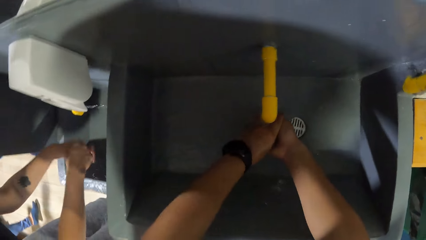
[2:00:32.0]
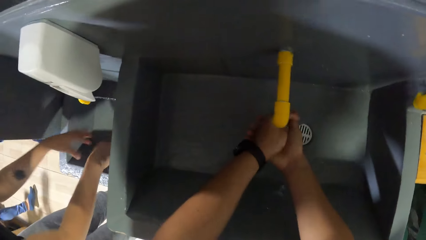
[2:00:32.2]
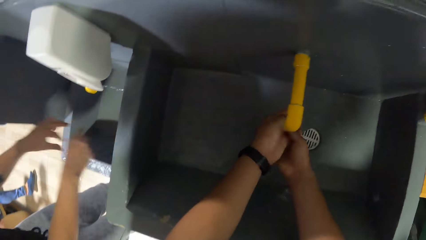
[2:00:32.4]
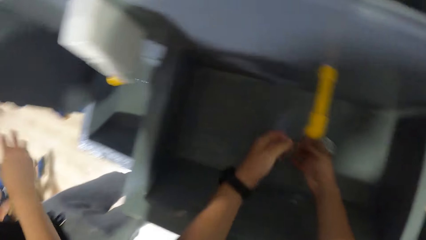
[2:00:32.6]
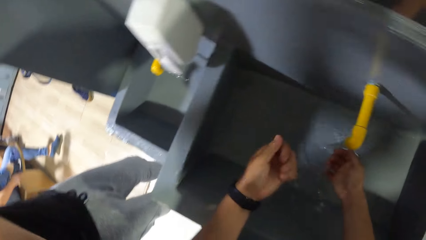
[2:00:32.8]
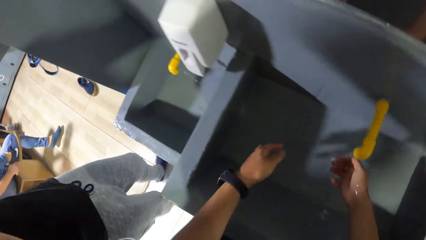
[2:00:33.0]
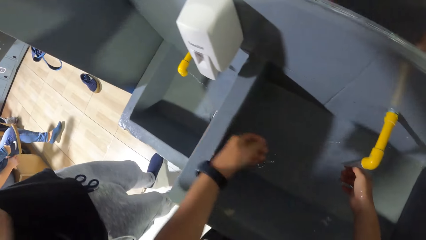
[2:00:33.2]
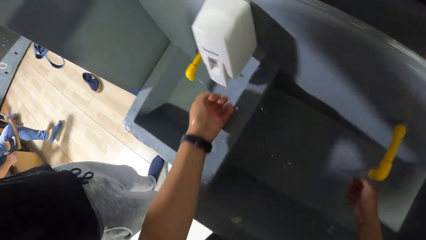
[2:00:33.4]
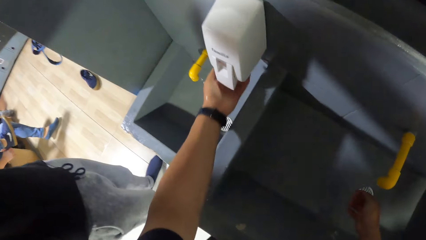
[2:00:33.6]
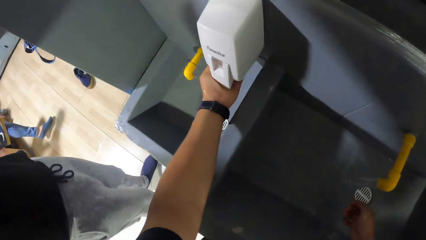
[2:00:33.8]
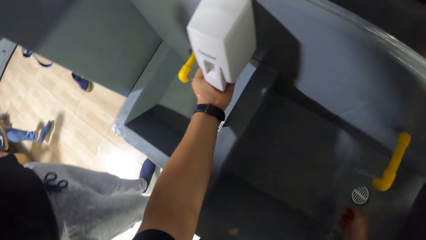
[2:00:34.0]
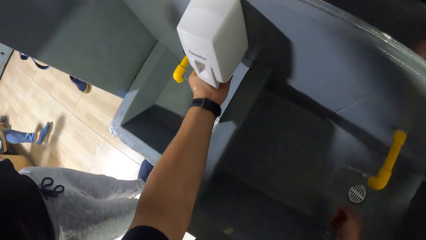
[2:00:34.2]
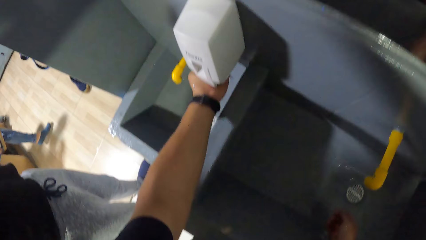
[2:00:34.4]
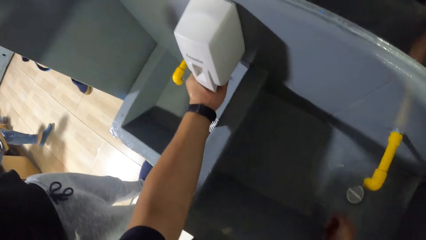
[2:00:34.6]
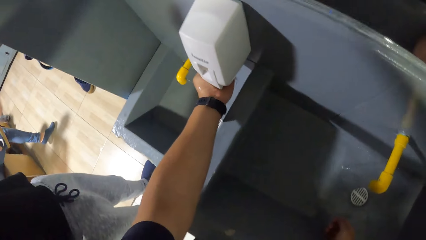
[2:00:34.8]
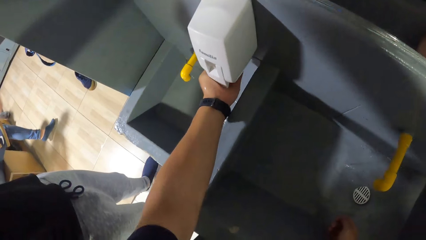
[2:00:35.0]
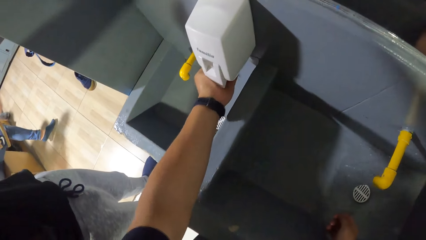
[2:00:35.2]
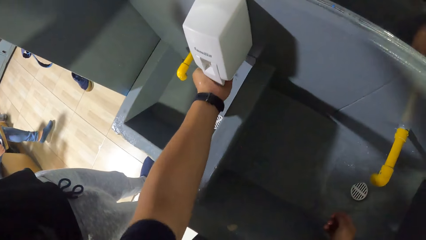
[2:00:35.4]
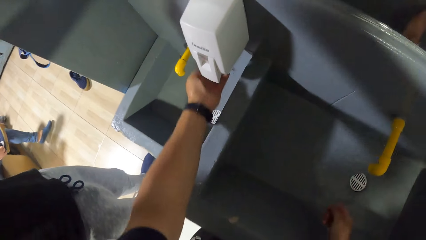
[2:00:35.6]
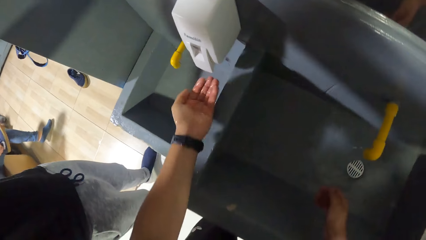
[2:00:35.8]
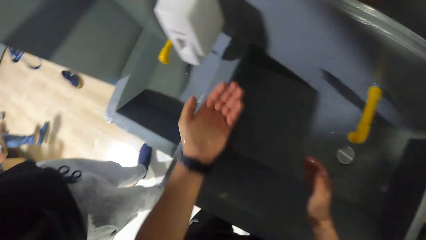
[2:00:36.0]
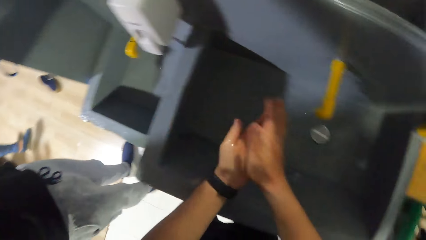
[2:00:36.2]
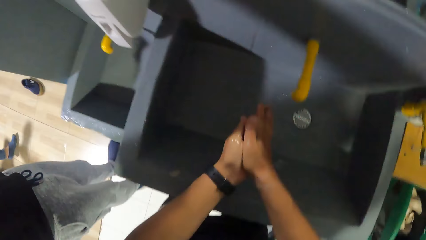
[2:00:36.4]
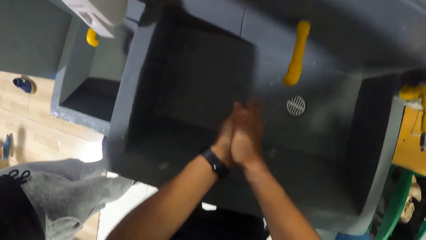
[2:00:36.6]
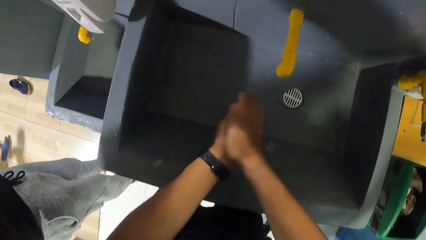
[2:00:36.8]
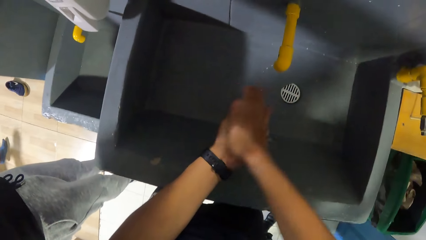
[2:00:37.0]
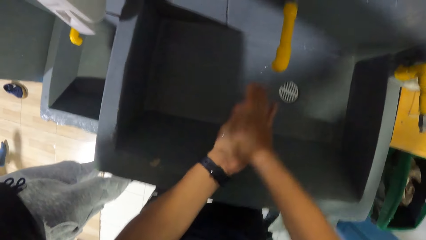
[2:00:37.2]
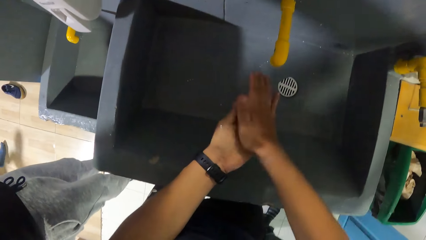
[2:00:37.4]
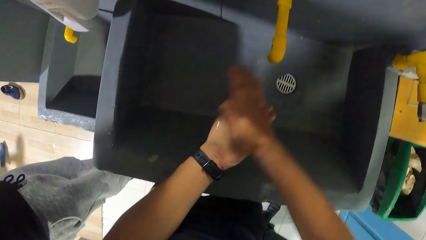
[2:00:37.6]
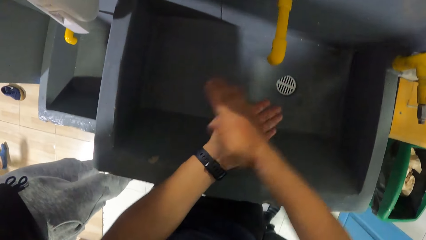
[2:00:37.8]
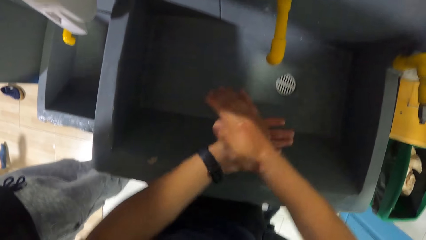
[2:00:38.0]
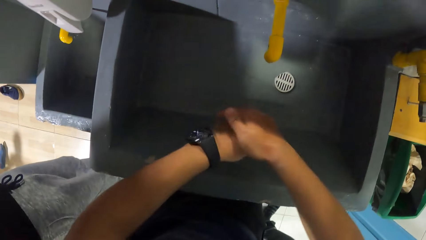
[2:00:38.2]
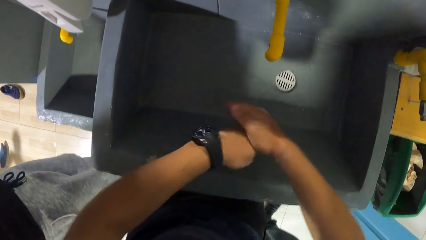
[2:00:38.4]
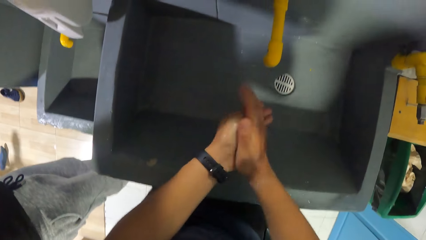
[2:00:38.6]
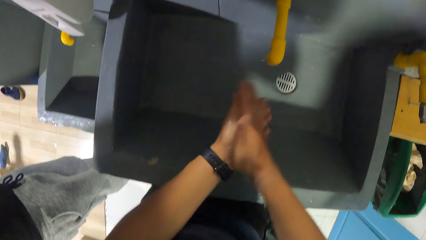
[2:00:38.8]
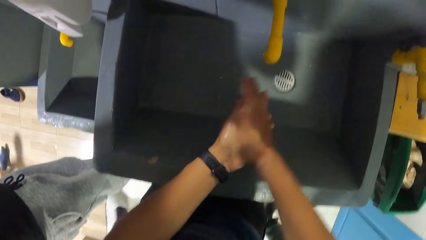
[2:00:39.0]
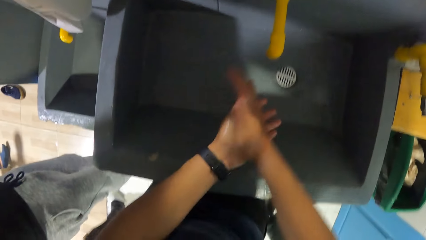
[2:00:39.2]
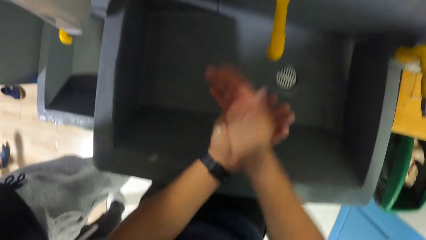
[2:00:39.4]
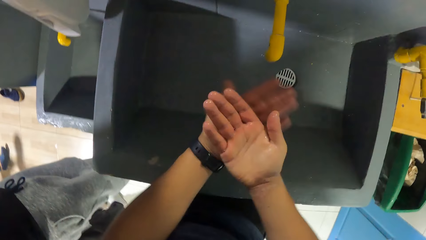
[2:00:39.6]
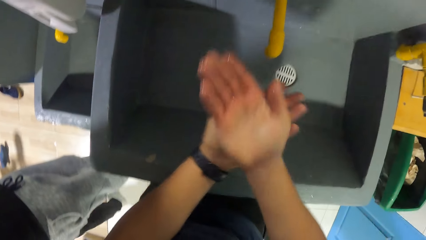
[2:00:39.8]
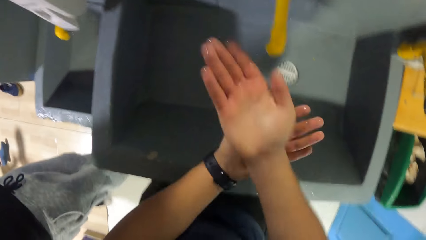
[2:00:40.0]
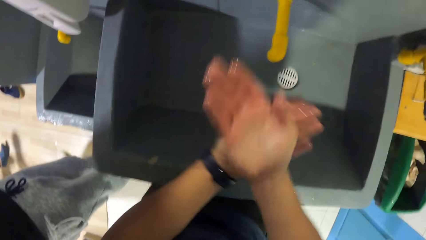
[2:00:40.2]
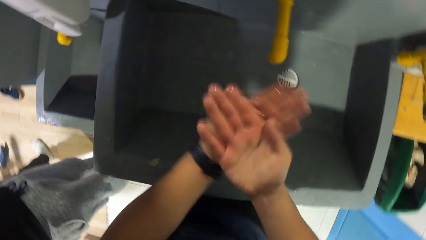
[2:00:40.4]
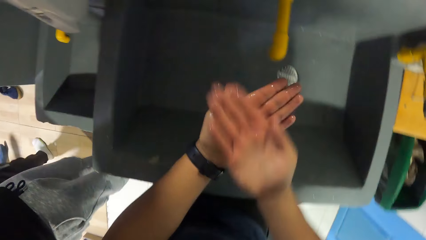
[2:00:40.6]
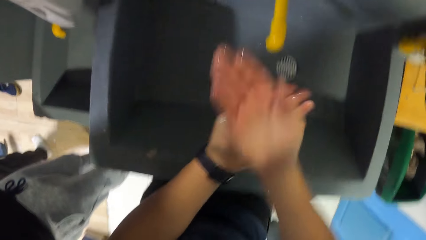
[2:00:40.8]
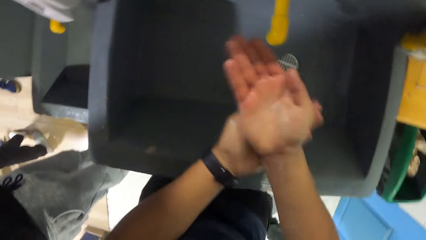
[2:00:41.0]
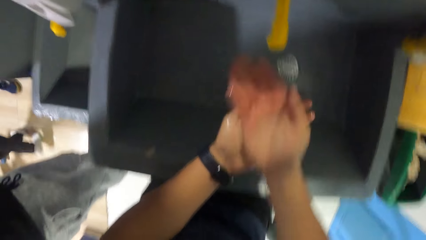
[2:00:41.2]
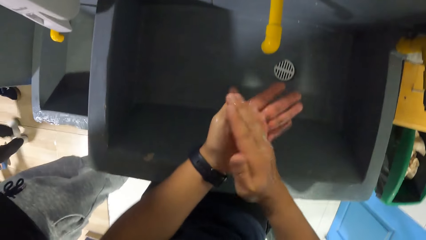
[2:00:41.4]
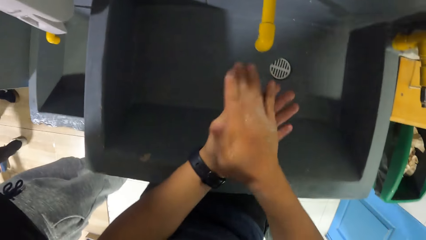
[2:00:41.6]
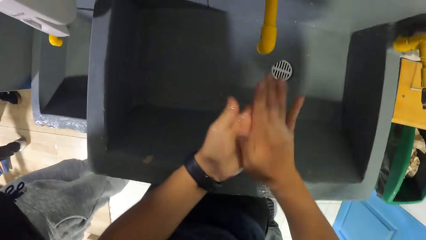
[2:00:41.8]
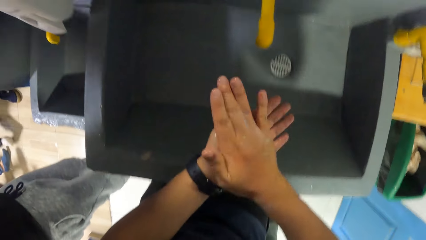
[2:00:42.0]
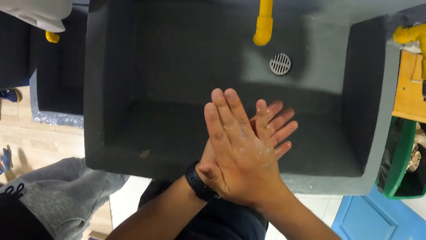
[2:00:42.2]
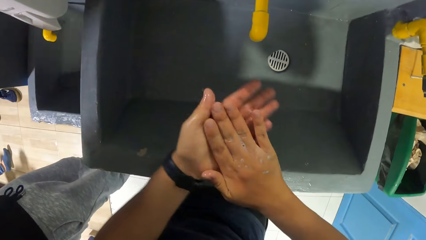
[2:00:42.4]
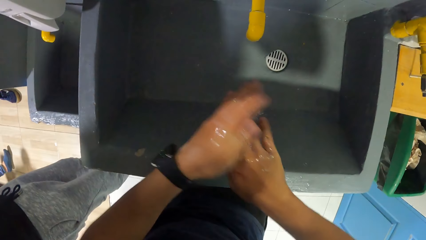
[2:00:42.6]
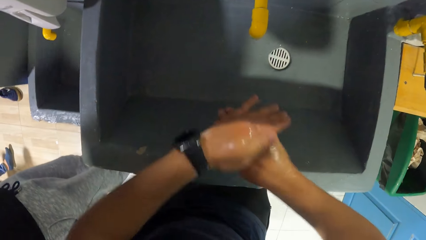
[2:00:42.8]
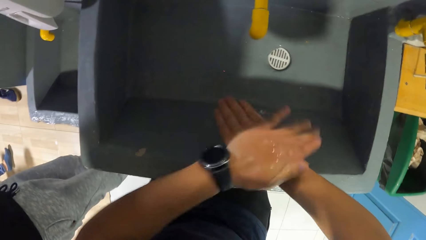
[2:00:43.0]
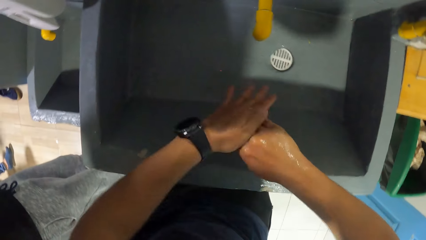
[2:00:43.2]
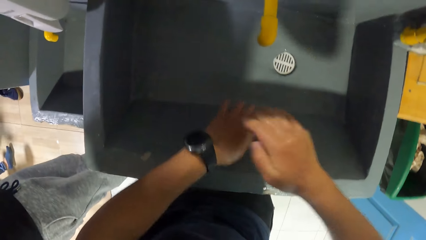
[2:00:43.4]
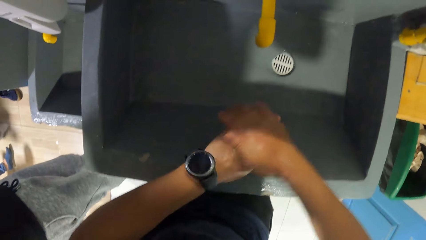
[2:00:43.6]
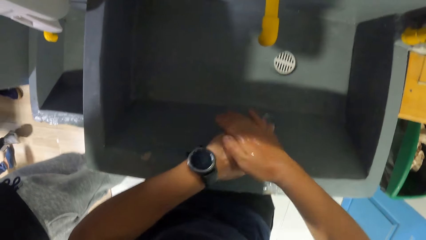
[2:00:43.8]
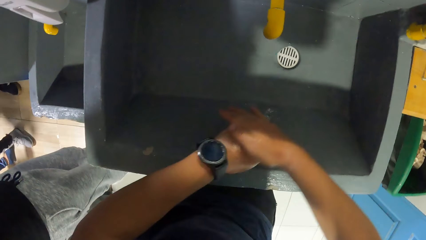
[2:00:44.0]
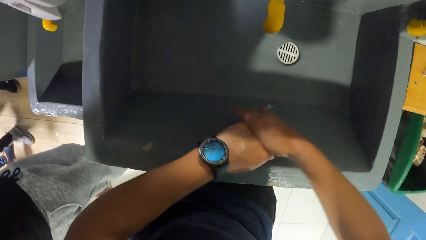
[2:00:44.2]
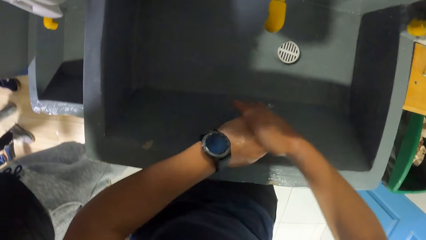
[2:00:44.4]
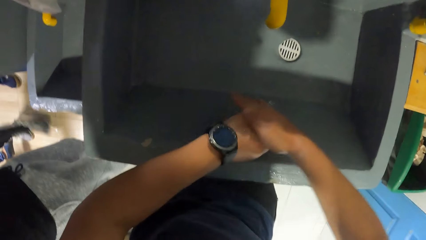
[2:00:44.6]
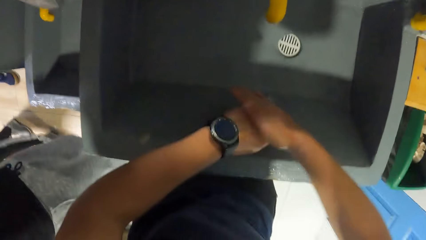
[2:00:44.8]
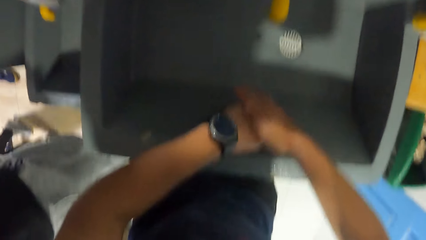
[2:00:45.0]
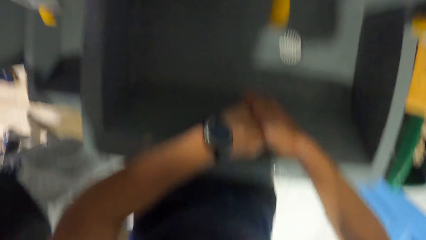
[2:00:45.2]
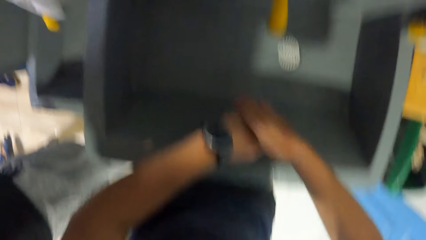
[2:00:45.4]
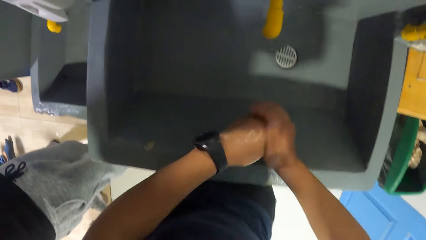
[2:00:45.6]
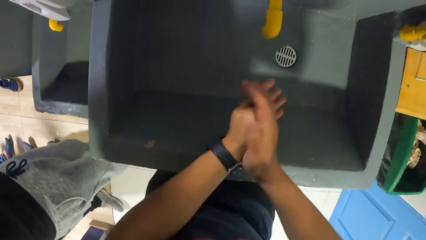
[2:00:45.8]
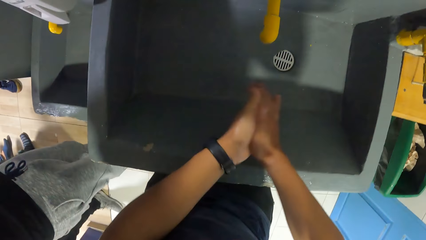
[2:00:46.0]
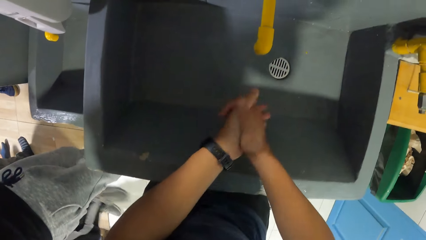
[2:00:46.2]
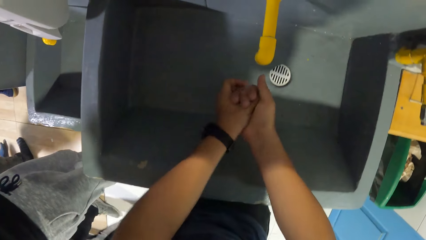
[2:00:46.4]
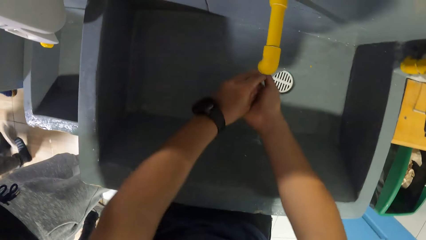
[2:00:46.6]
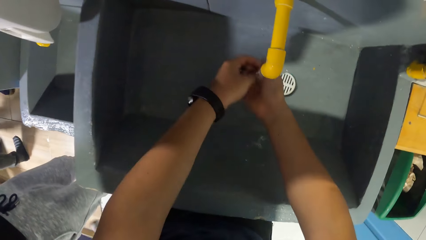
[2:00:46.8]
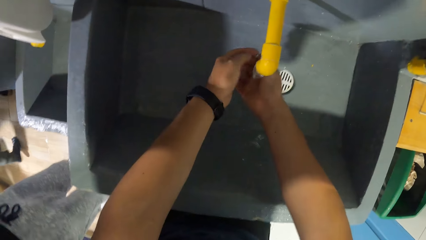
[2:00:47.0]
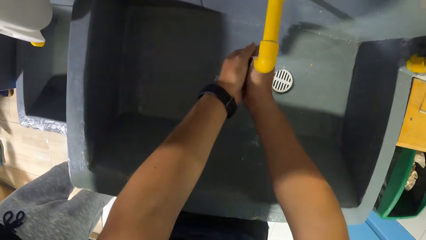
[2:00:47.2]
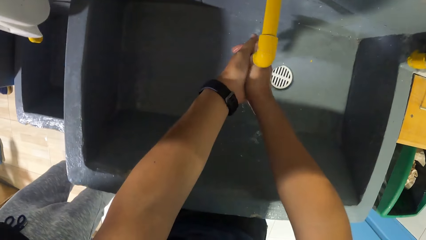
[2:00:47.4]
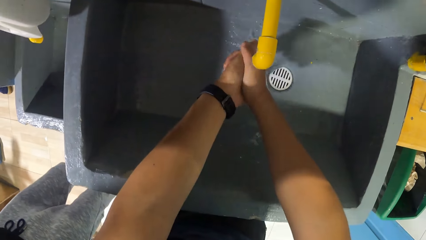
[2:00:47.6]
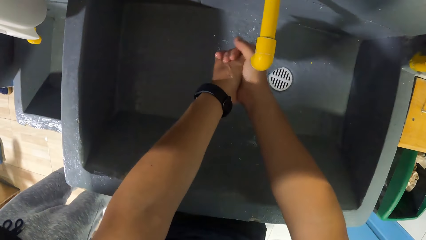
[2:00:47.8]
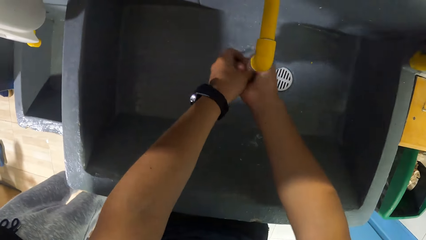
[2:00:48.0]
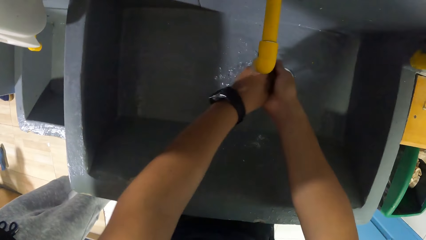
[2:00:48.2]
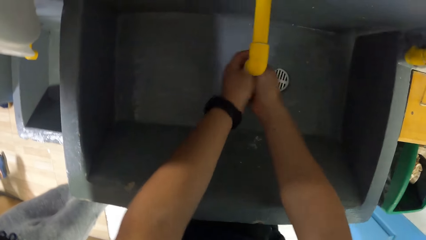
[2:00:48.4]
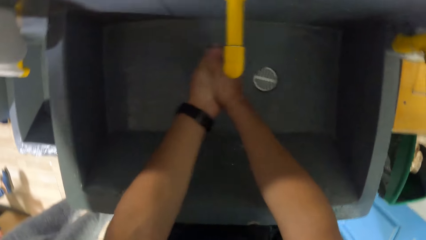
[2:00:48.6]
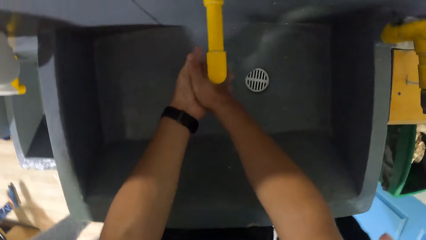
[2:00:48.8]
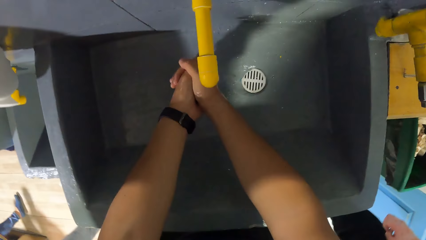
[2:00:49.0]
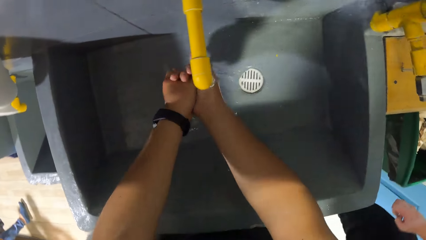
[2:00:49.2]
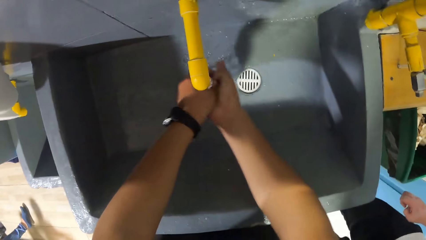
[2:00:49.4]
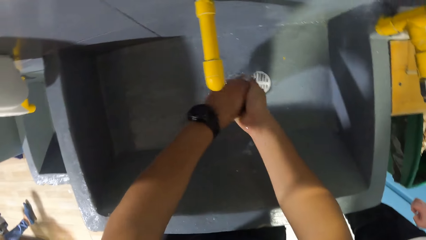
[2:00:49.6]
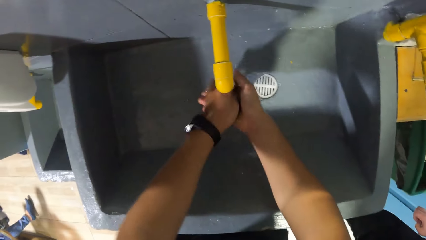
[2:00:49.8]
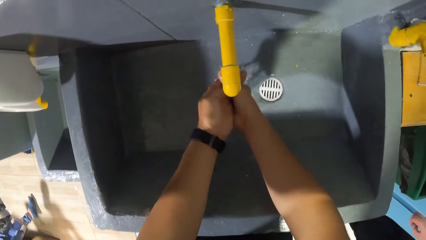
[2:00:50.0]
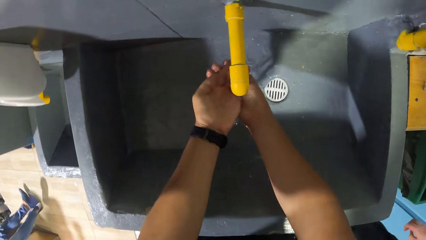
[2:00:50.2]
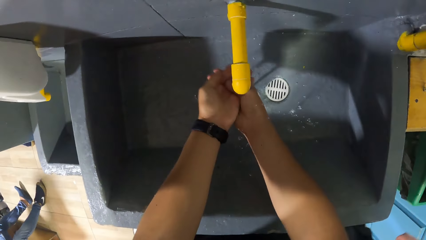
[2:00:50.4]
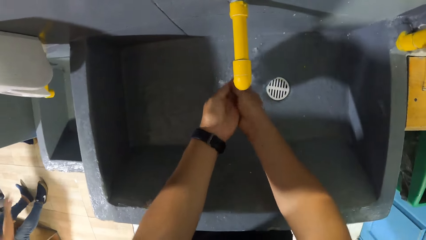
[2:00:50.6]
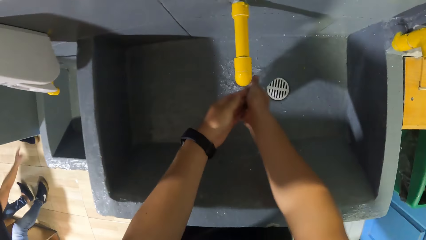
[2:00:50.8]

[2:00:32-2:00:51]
The camera wearer presses a soap dispenser with his left hand. He picks the soap. He washes both hands in the sink. He applies the soap on the hands. He rubs the hands. He washes both hands under the tap in the sink.
